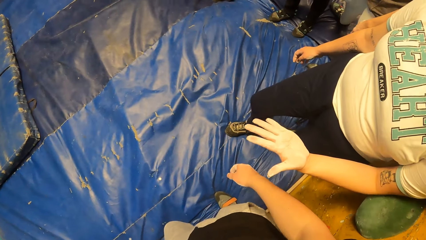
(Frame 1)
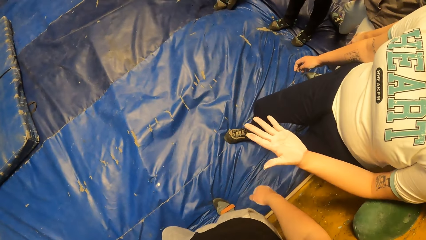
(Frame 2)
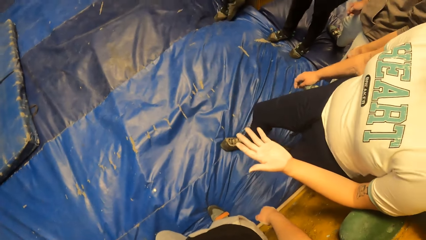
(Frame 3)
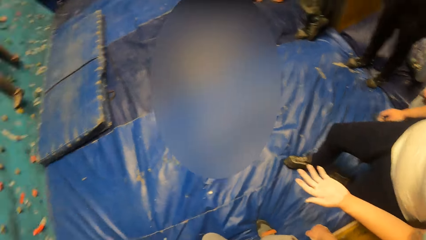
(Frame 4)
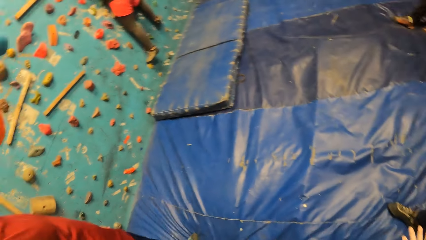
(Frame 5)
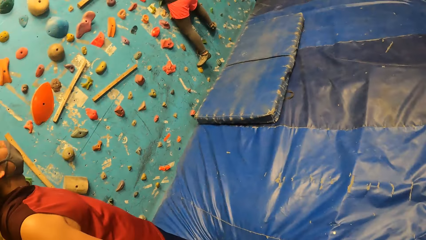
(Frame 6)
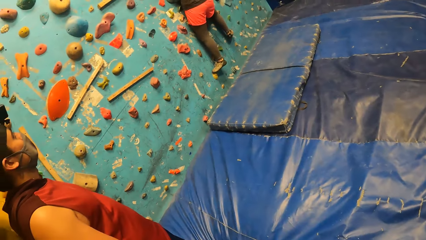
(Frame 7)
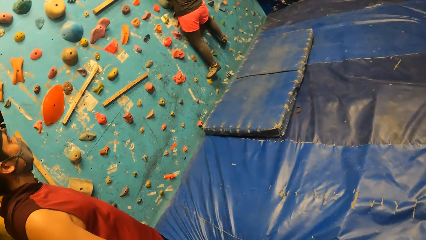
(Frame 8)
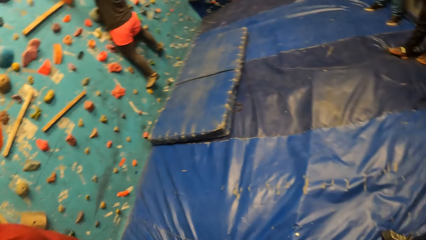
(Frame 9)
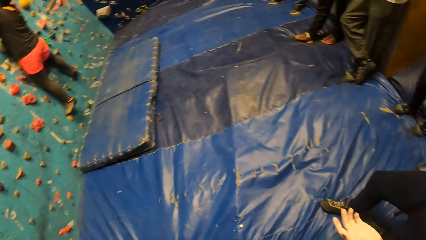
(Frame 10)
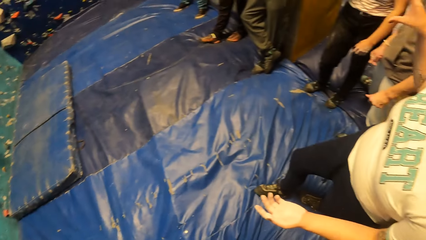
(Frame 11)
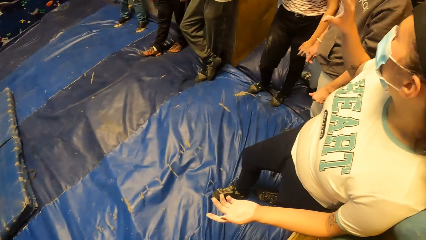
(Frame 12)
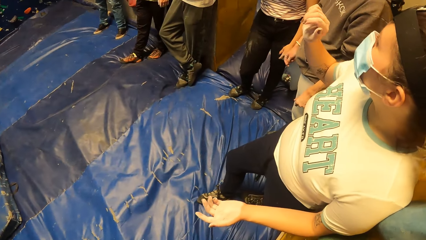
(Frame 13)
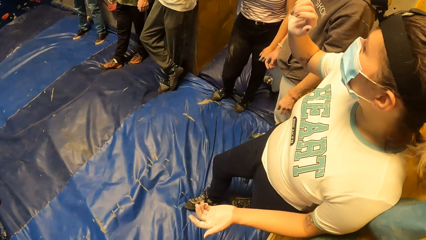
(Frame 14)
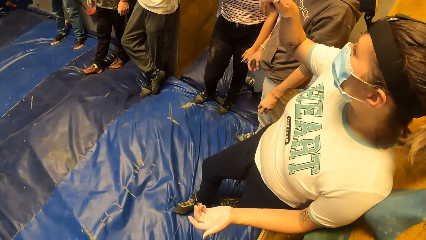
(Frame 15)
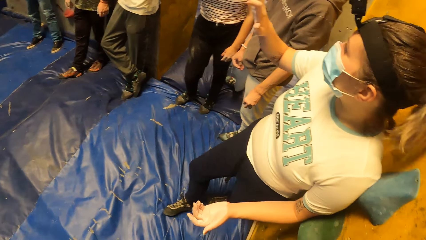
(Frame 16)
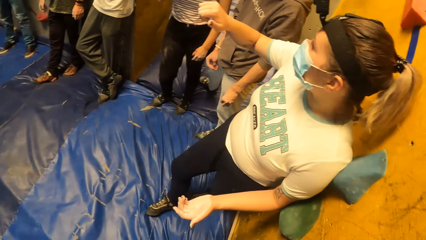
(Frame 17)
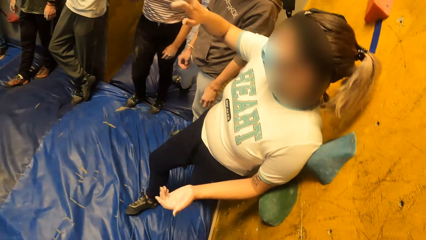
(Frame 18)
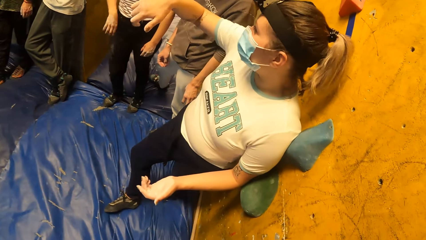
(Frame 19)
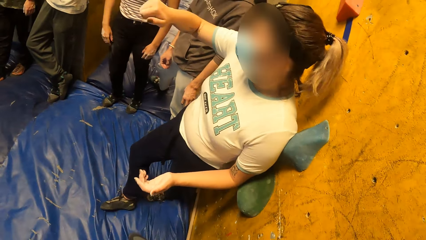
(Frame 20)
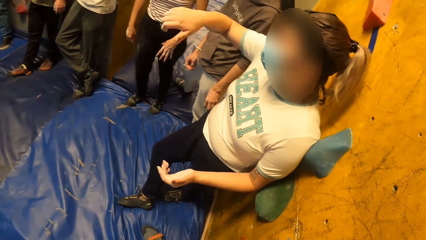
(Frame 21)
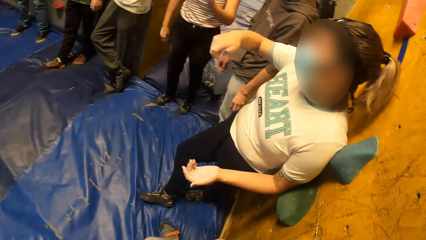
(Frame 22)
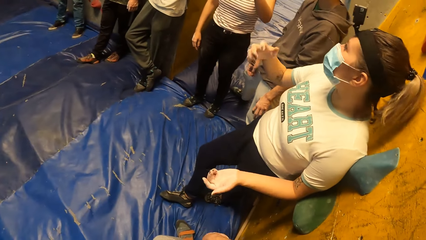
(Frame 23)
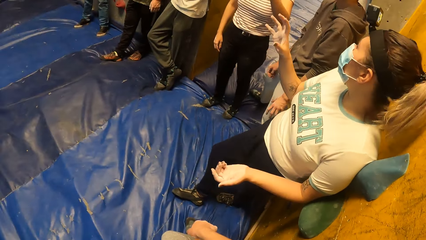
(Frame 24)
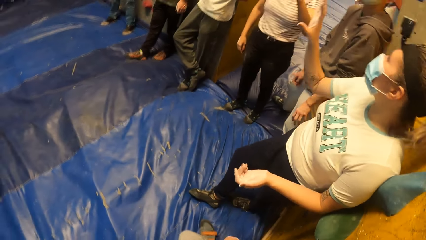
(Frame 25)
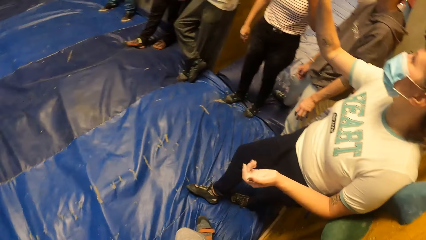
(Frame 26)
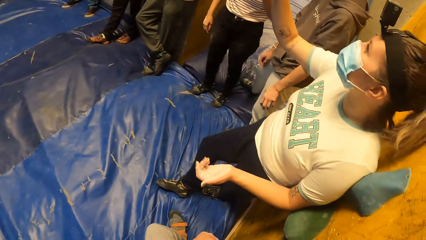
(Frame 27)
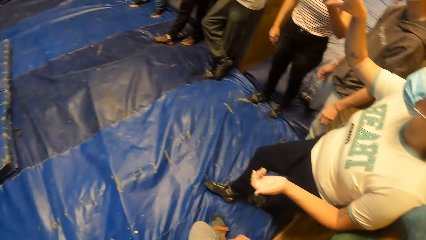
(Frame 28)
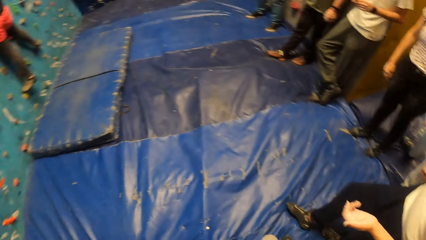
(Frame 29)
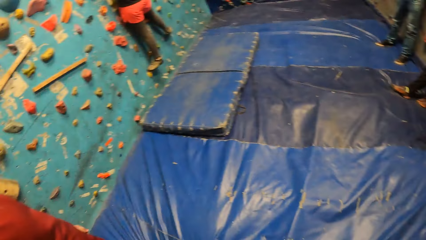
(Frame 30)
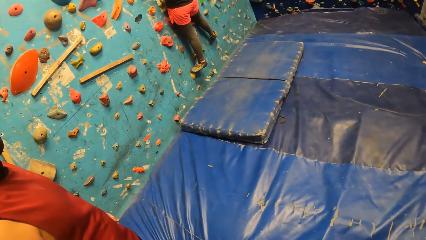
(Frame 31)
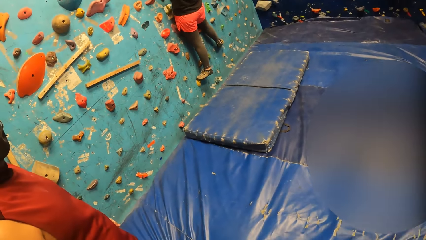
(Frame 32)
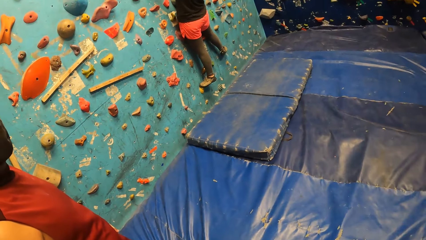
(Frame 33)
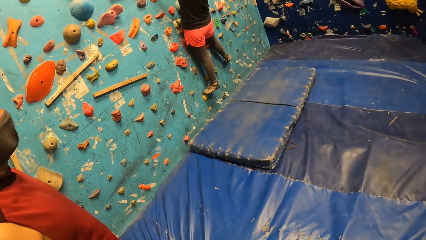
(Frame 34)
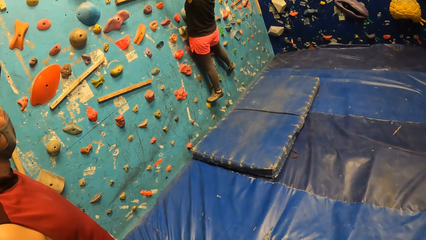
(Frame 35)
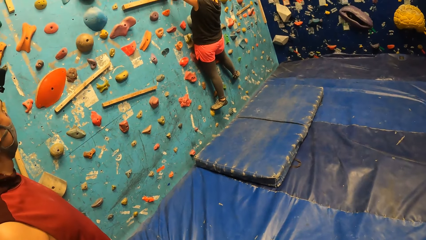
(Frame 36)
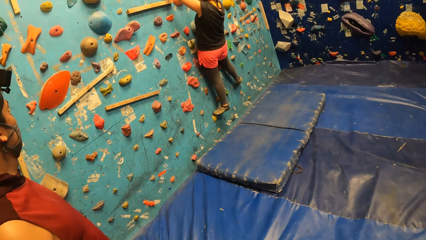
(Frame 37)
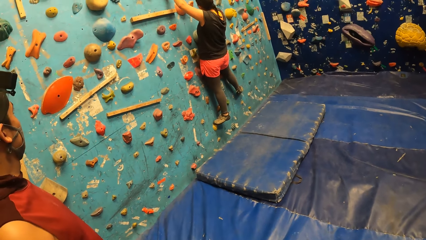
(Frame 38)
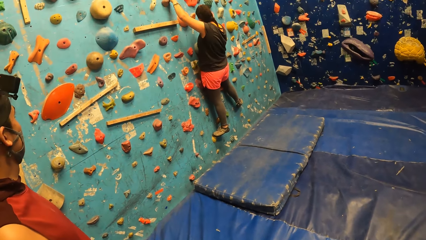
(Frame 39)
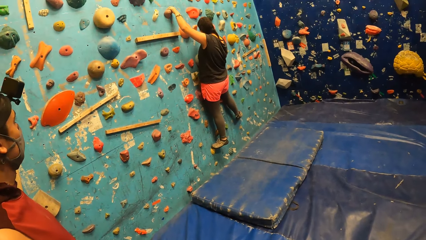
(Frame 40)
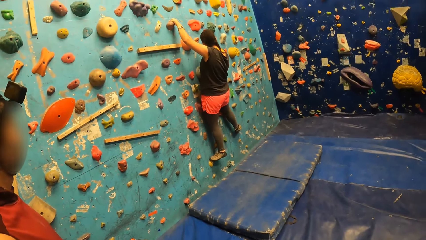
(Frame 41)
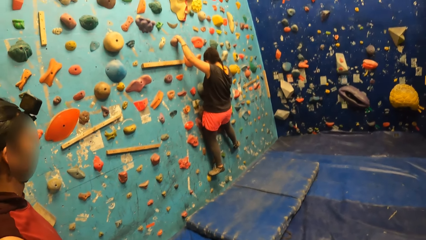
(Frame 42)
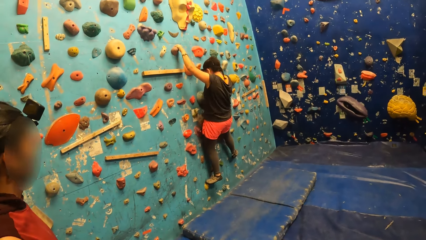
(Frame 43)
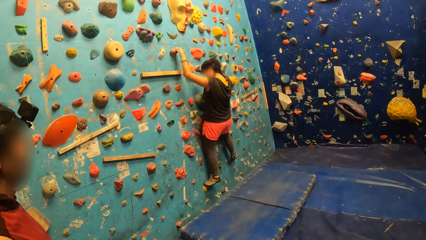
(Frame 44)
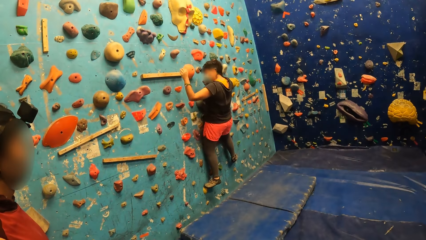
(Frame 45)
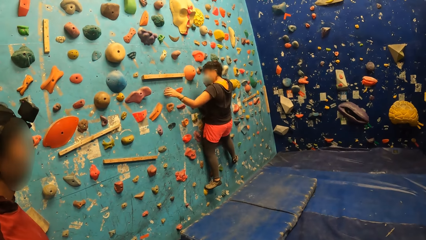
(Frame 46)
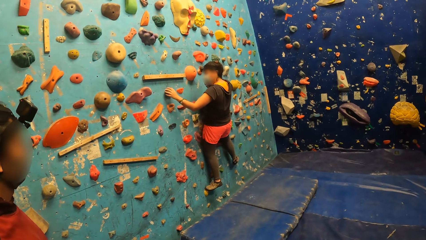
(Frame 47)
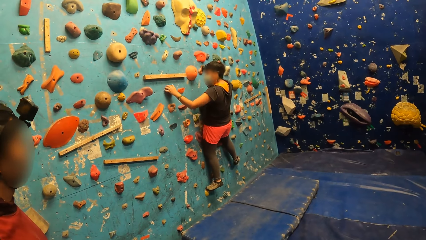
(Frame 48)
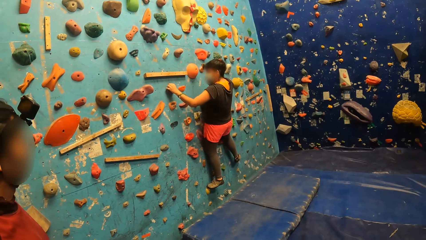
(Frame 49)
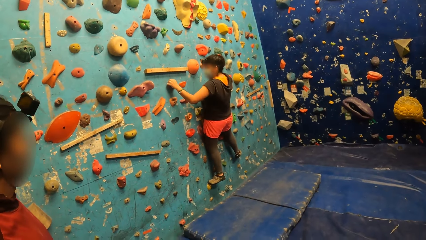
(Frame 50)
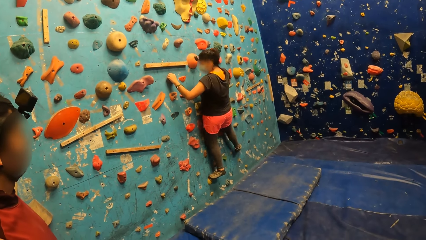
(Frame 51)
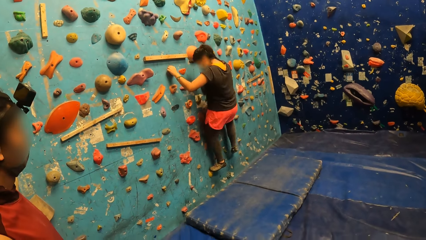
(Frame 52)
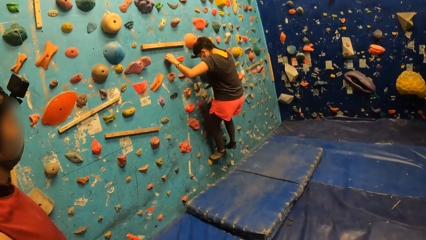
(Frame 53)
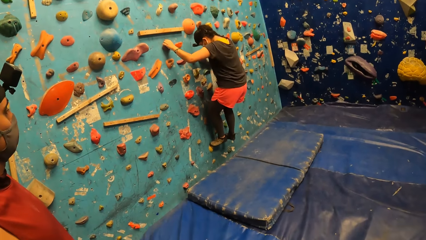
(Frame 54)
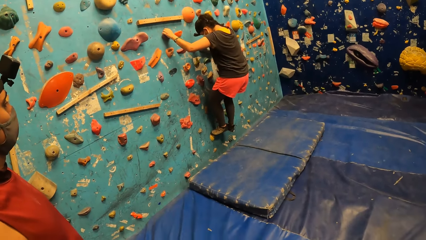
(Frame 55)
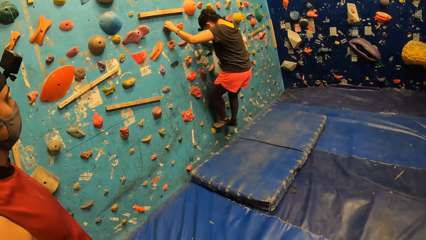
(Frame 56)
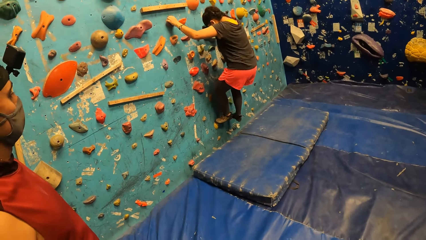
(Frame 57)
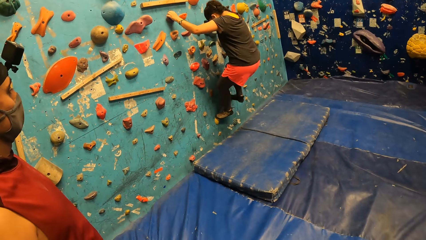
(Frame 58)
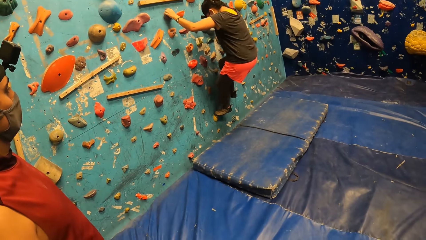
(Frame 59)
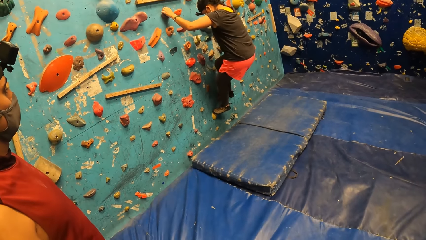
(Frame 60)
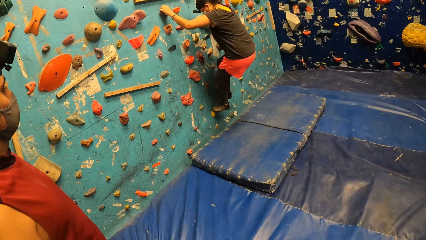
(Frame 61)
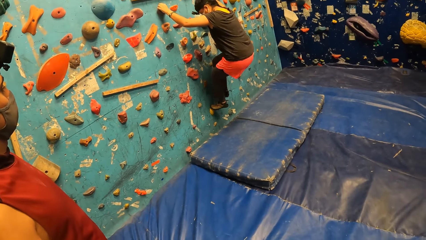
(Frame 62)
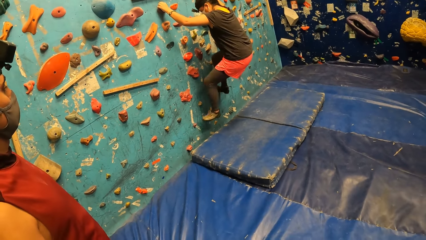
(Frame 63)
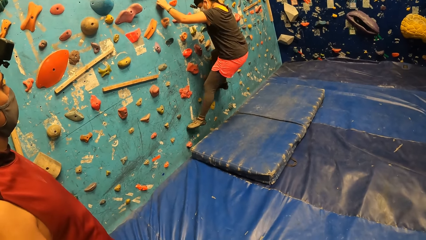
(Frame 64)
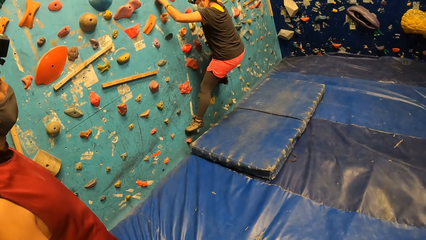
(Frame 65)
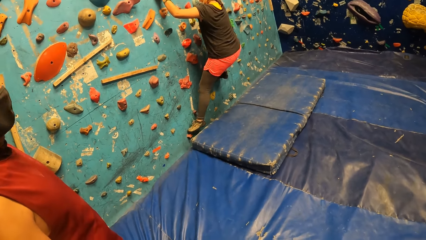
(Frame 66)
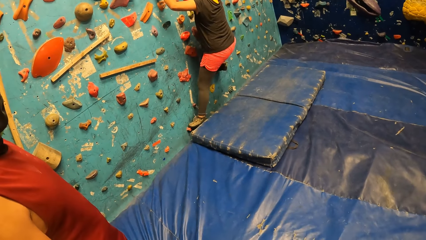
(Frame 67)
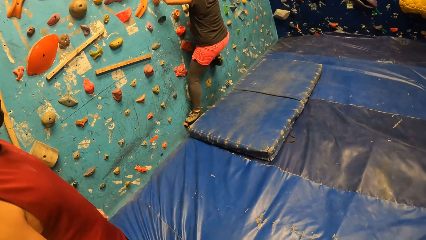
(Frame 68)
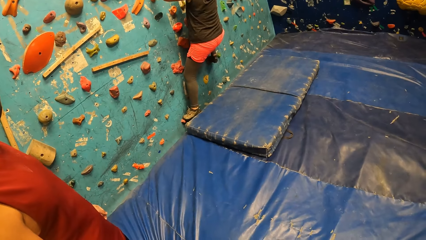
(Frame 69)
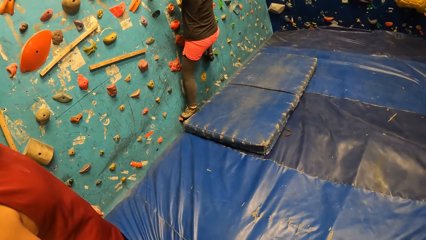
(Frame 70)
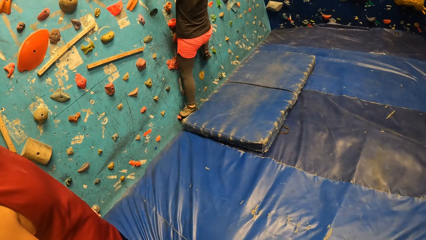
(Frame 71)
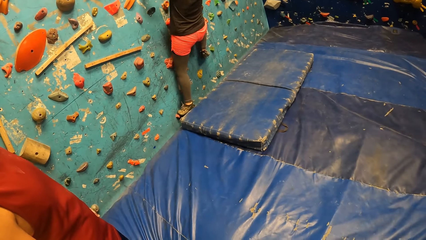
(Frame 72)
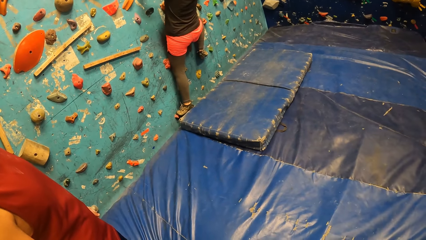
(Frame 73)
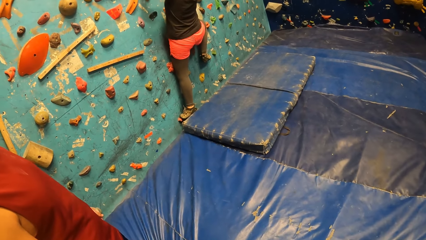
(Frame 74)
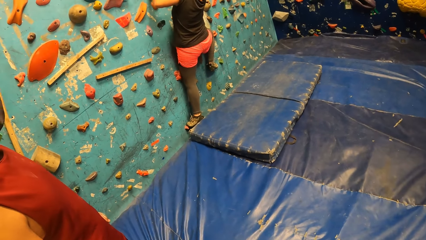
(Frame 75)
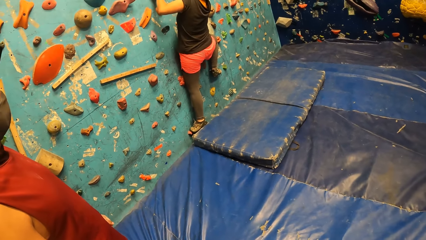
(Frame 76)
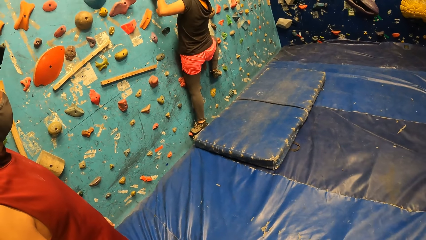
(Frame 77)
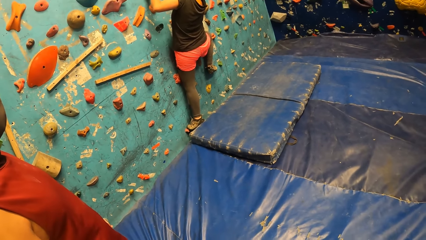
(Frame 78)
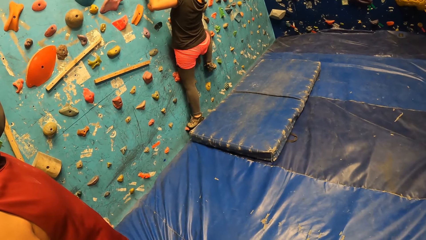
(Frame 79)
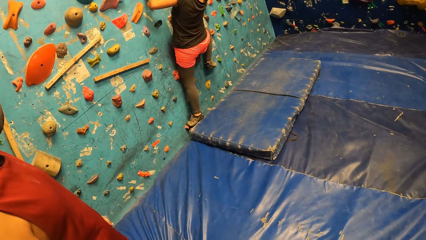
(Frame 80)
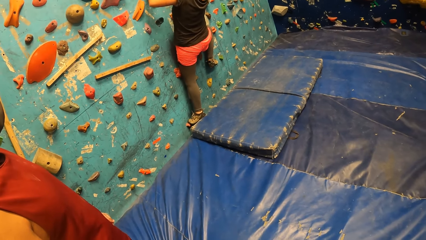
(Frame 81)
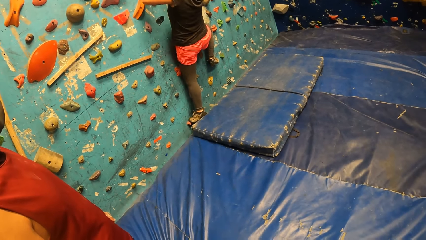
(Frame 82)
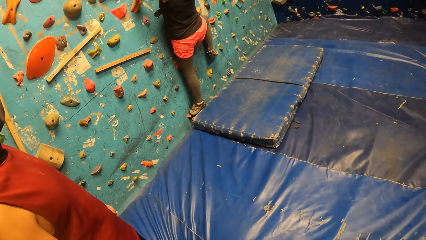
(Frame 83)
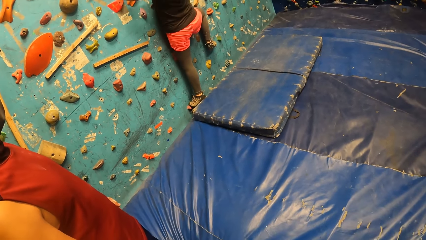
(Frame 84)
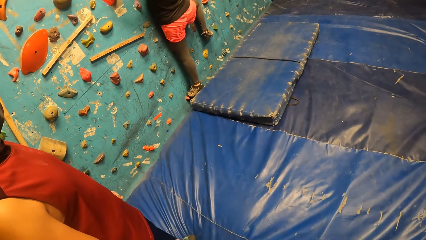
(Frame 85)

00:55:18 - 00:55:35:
A woman looks at his hand. The camera wearer looks at the hand of the woman. They look around. The woman converses in the climb wall room. Another woman climbs the climb wall.
